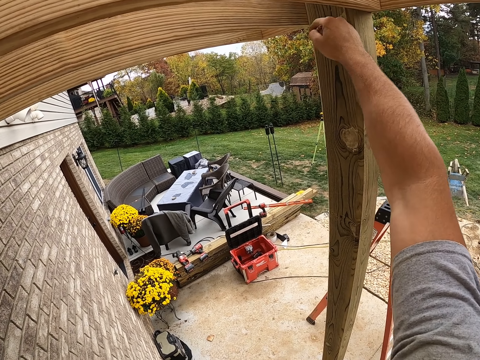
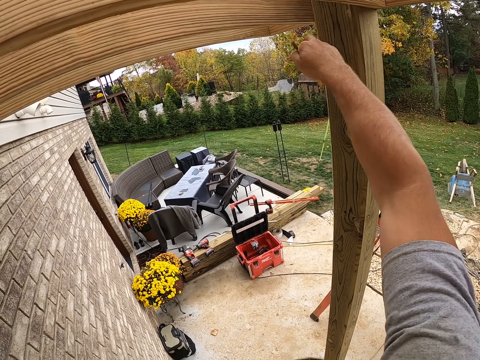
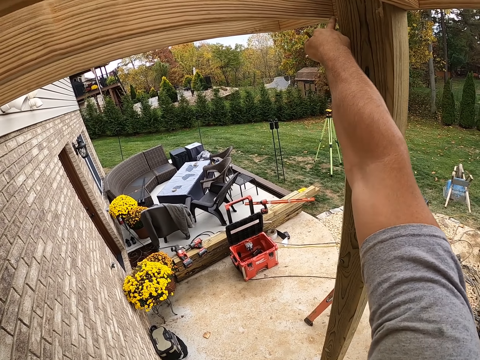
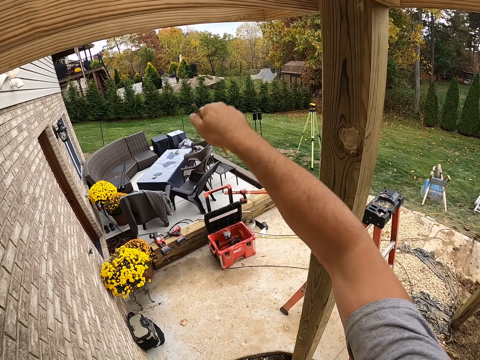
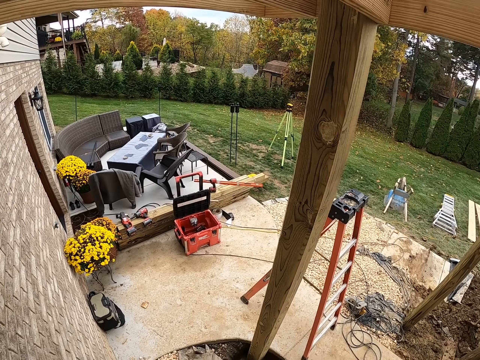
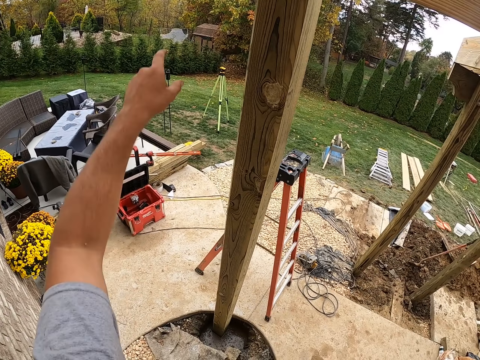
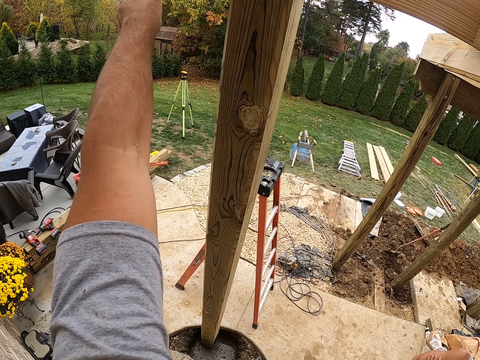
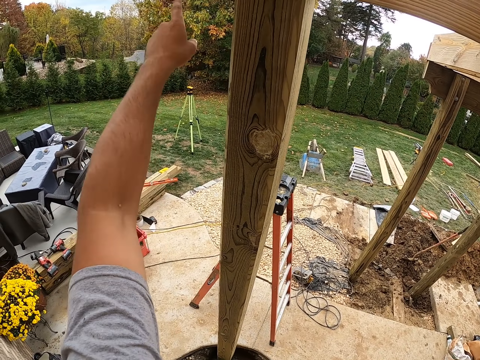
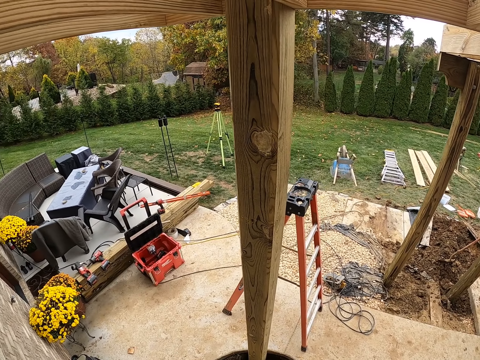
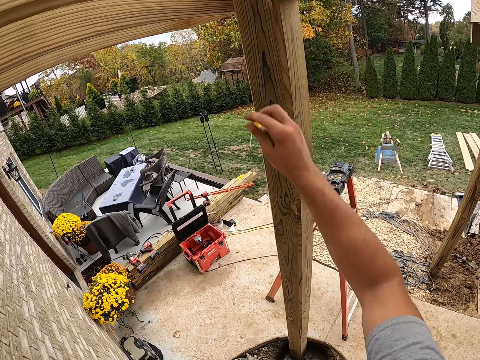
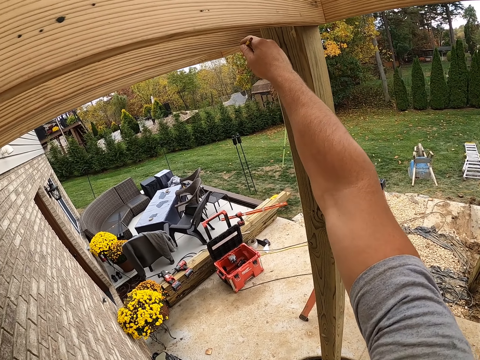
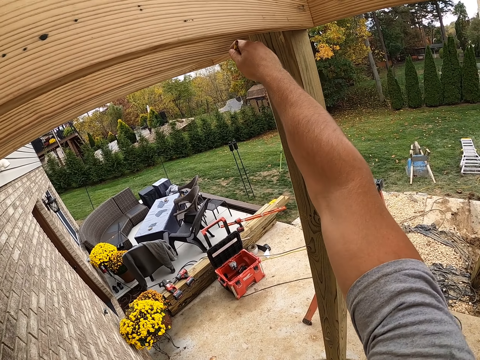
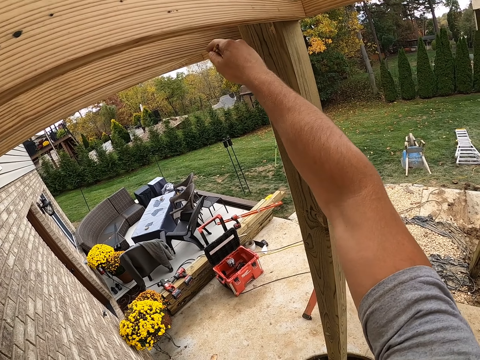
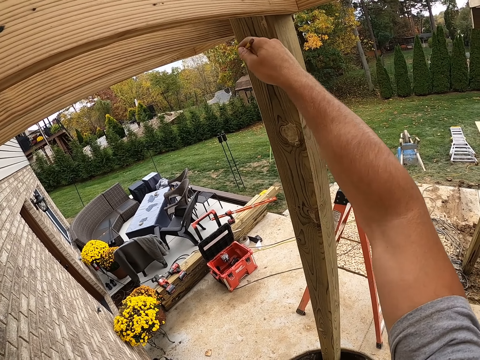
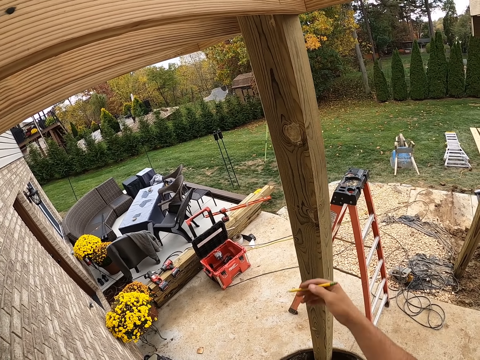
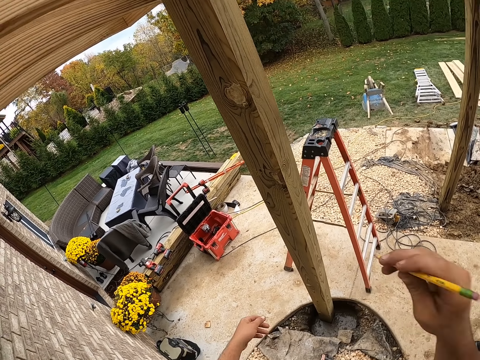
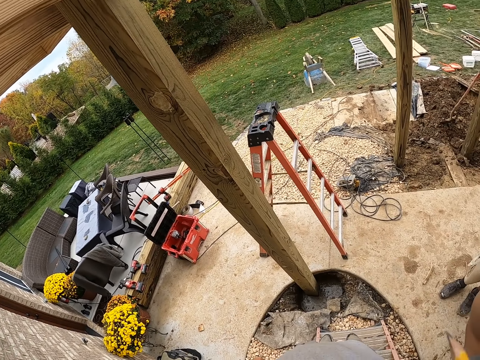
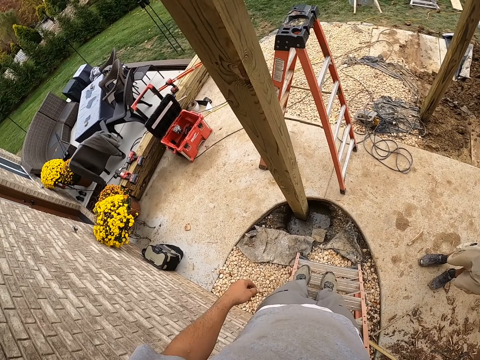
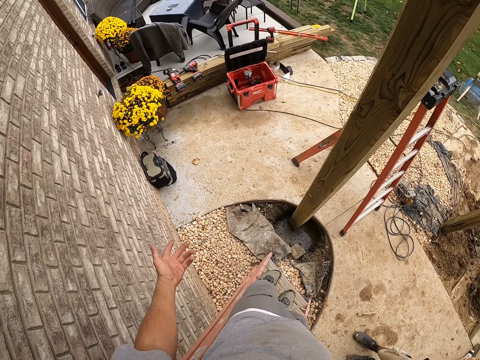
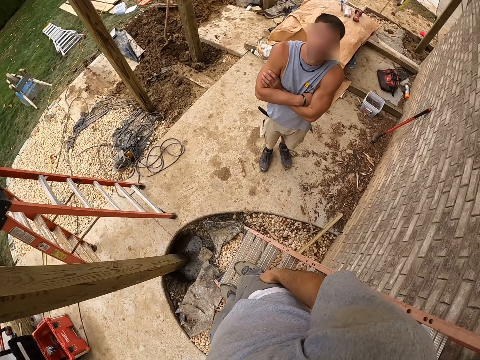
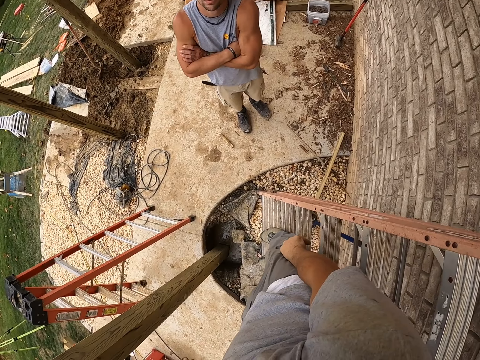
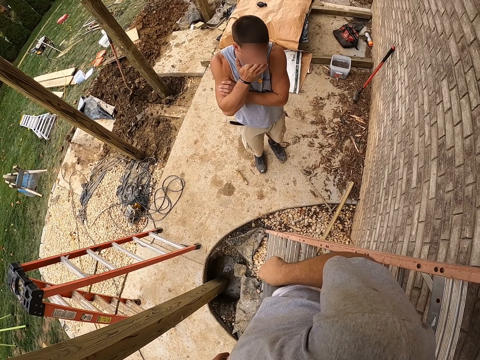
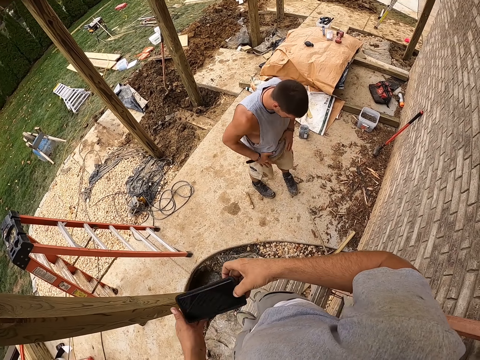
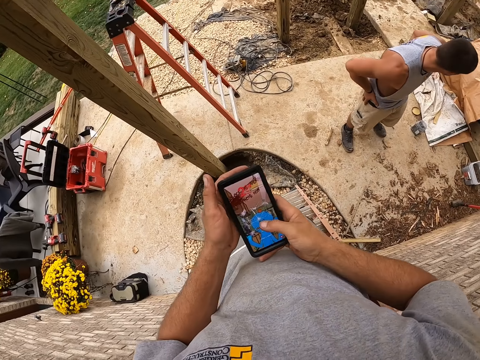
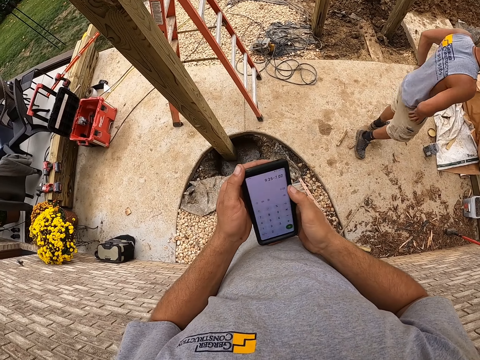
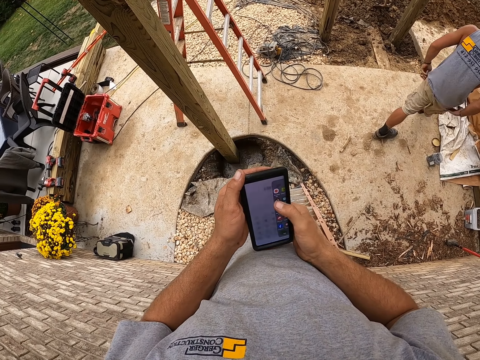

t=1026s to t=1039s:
The camera wearer points at the wood with the left hand. They mark the wood with a pencil. They put the pencil in the ear. A man stands near the camera wearer. The camera wearer interacts with the man. They look at the man. They pick the phone from the pocket. The man touches his face and touches his garments. The camera wearer operates the phone. The man walks away at the field.

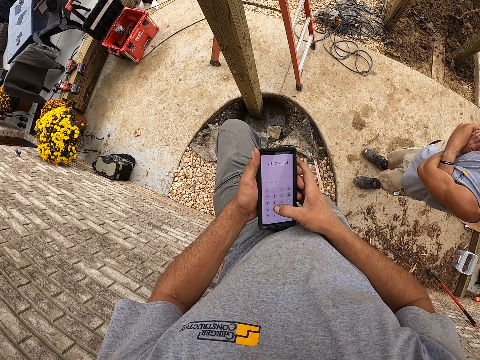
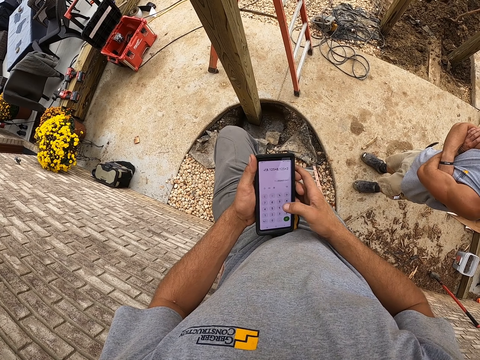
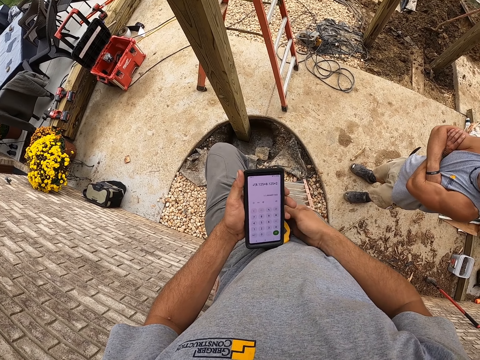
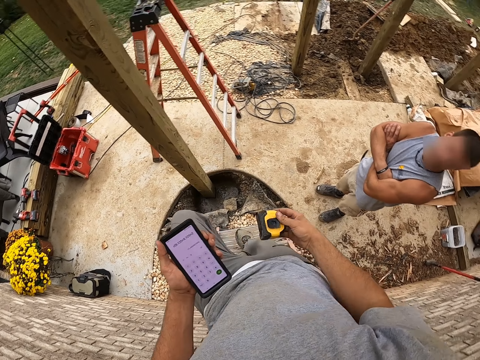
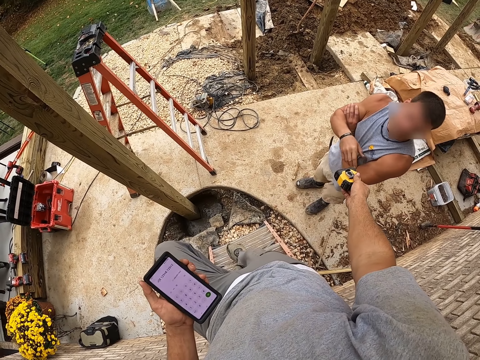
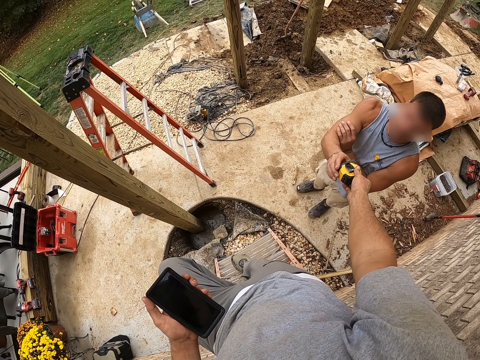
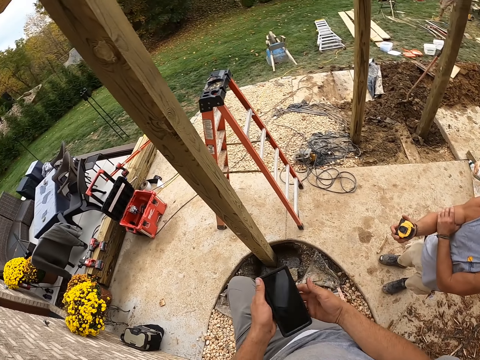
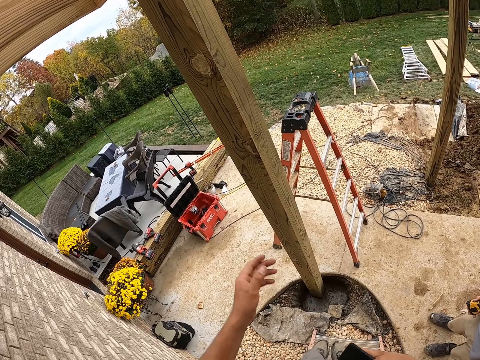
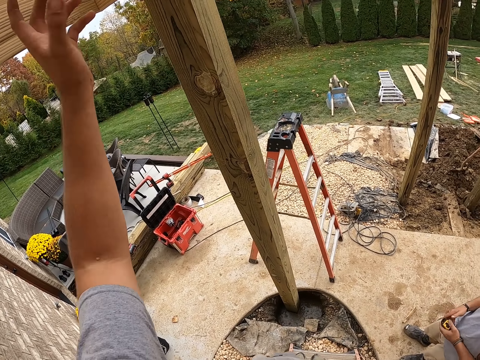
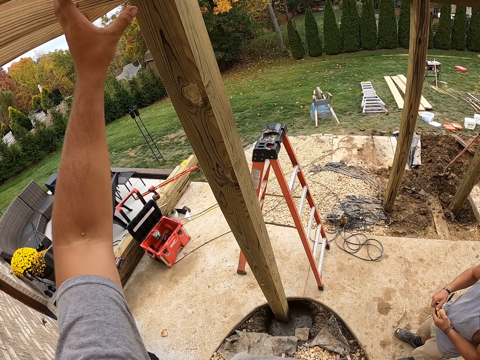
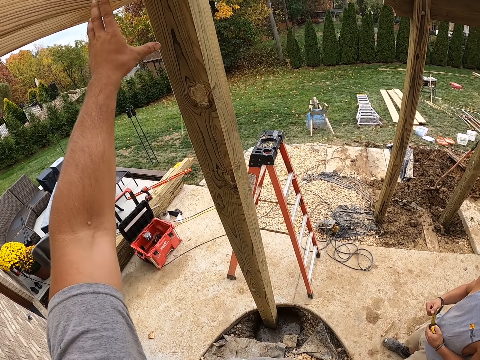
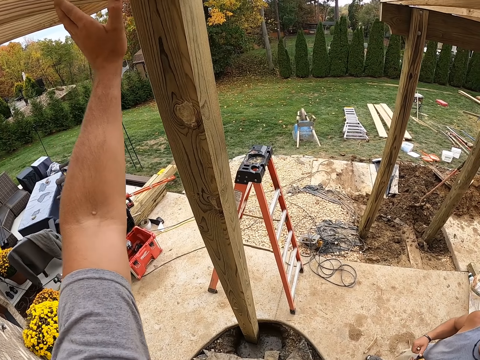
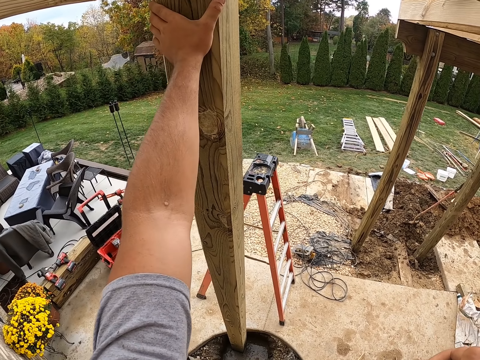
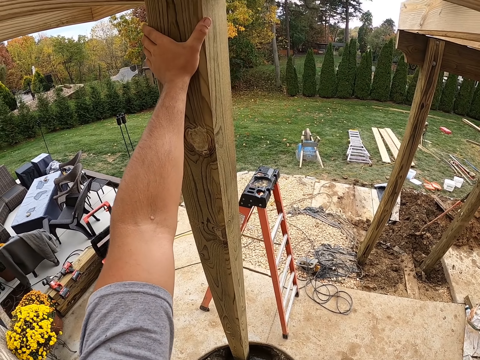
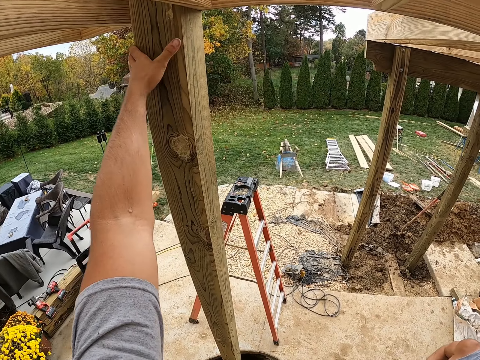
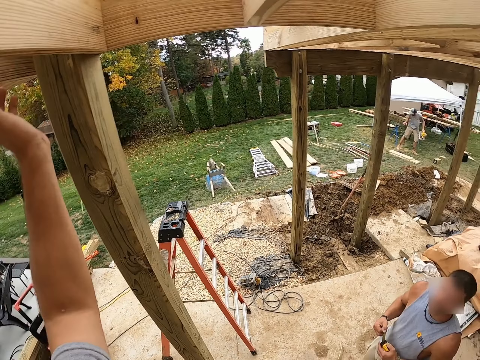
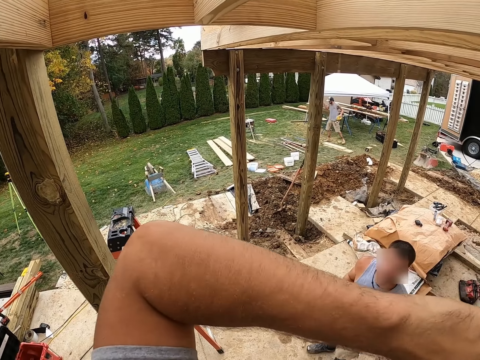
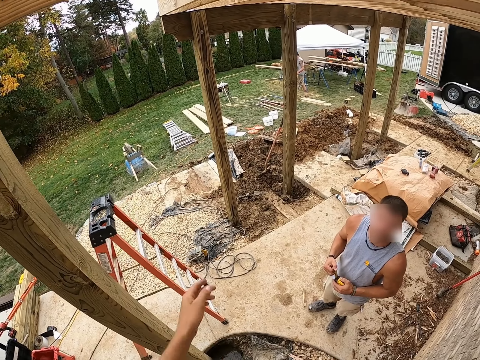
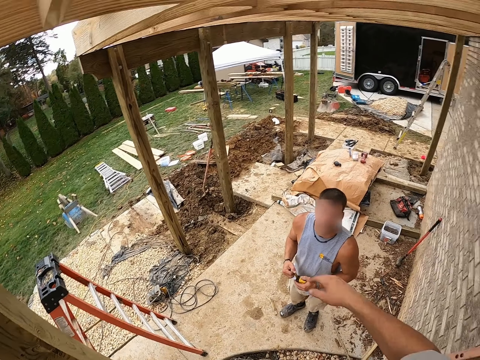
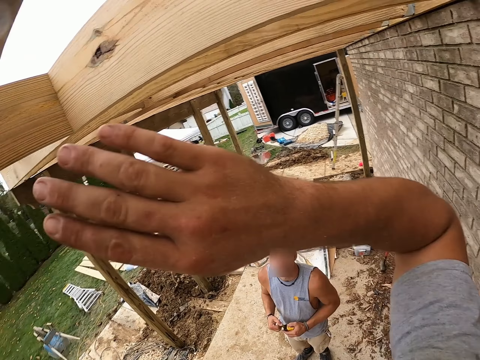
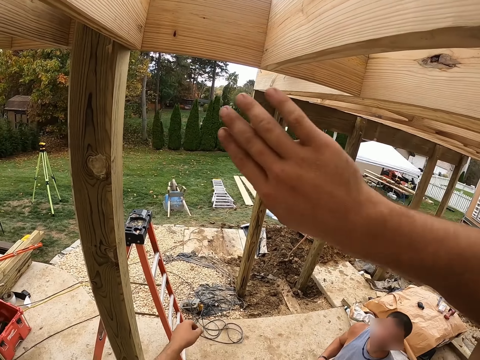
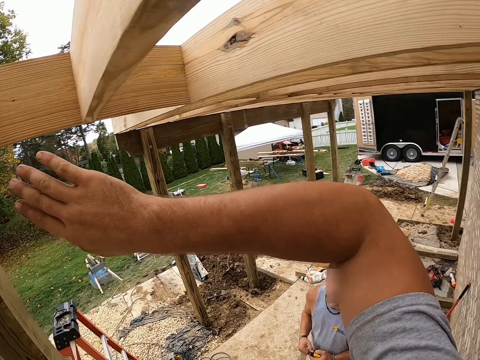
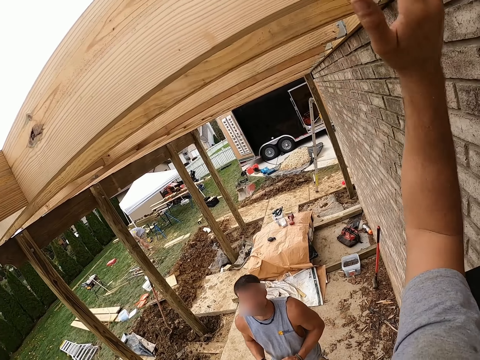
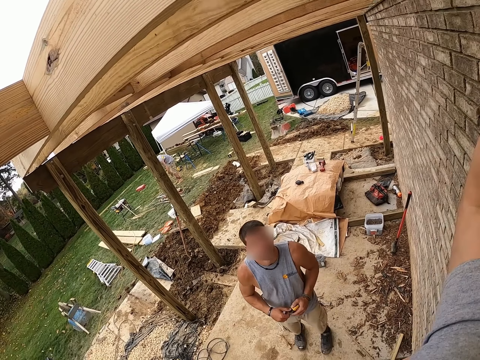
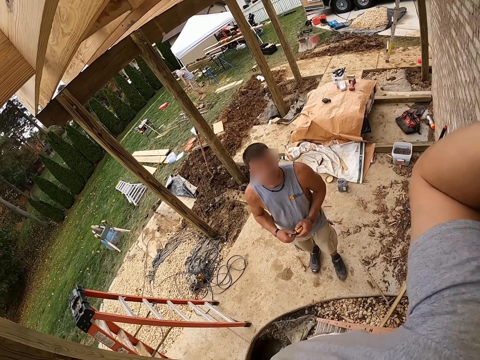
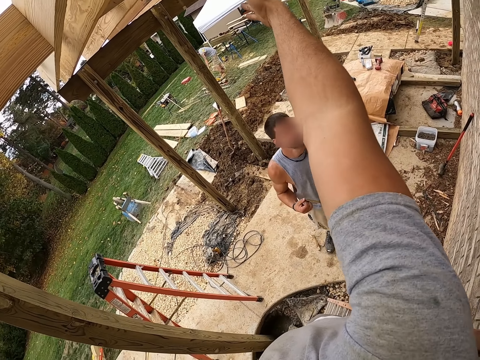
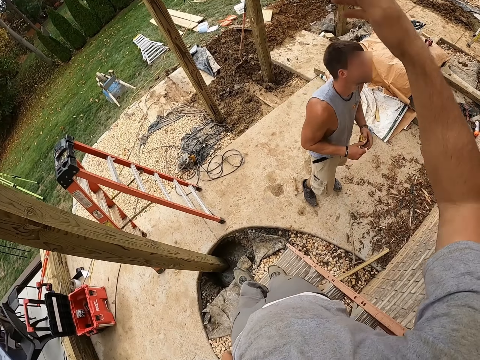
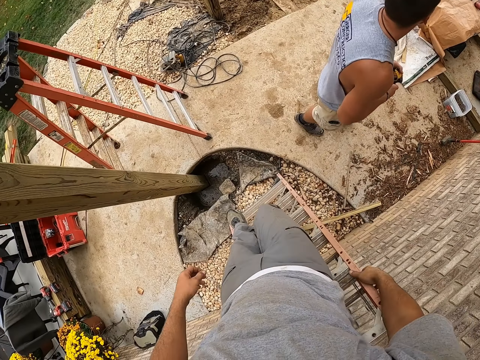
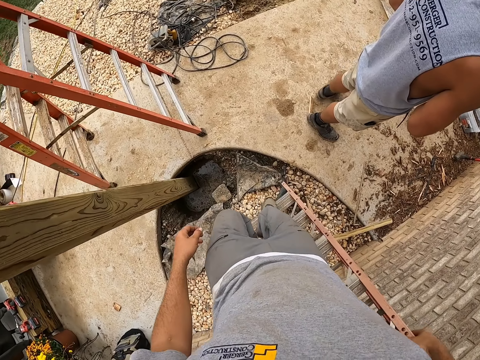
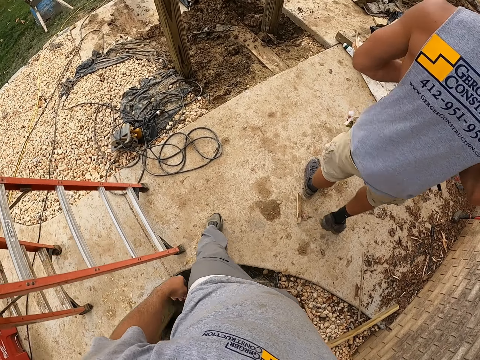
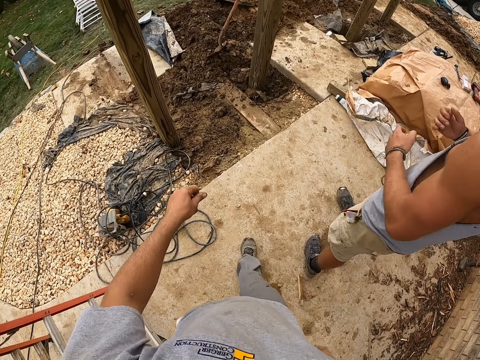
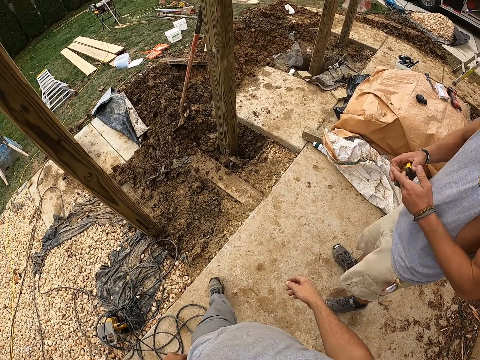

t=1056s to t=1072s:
The camera wearer picks up a tape measure. They give the tape measure to a man. They pass a phone to the right hand. They interact with the man. The man holds the tape measure with both hands. The camera wearer inspects a wood rail, gestures with the left hand, holds the wood rail. They look at the man. They gesture at the man. The man walks at the compound. The camera wearer descends a ladder. The man turns around the floor. The camera wearer walks at the compound. The man transfers the tape measure to the right hand.
